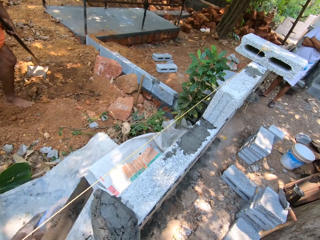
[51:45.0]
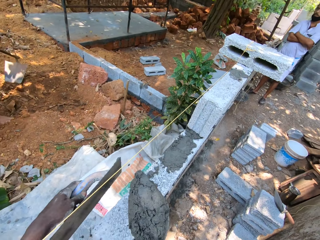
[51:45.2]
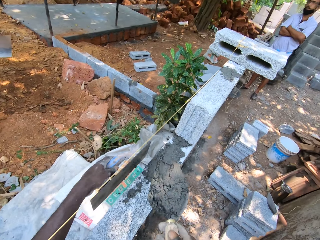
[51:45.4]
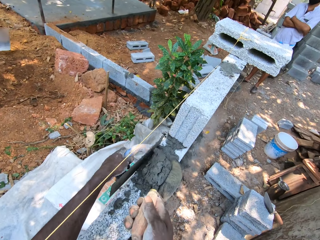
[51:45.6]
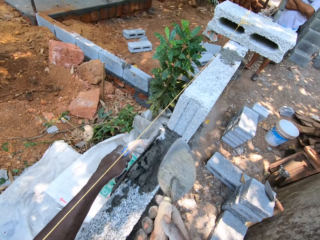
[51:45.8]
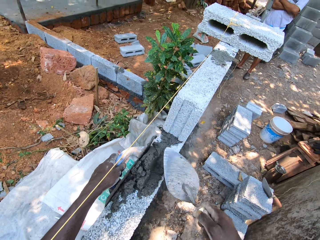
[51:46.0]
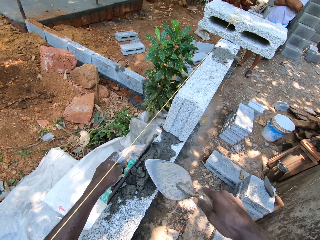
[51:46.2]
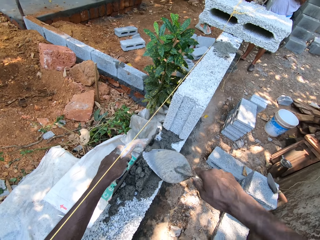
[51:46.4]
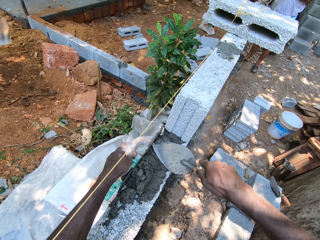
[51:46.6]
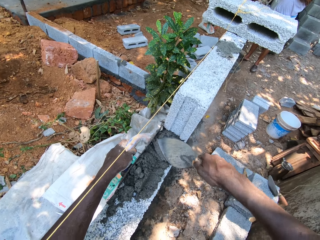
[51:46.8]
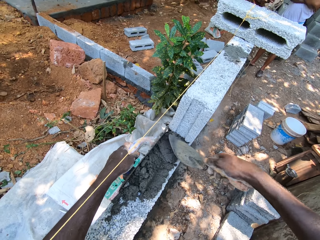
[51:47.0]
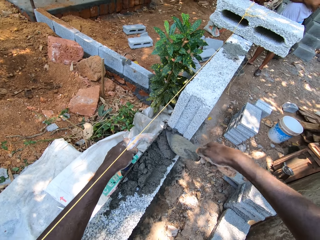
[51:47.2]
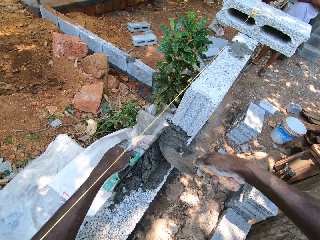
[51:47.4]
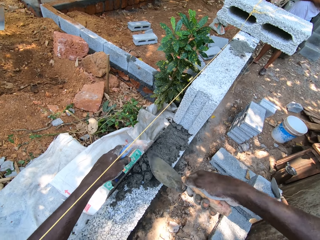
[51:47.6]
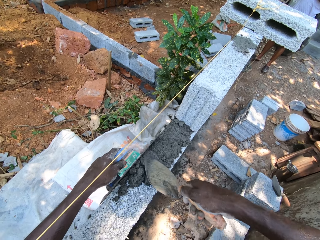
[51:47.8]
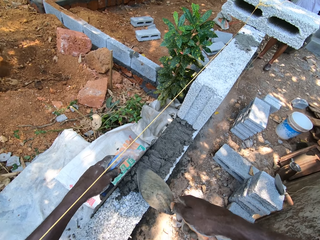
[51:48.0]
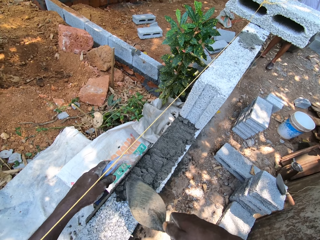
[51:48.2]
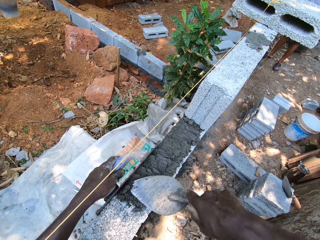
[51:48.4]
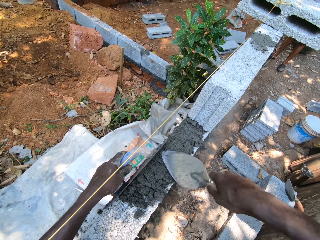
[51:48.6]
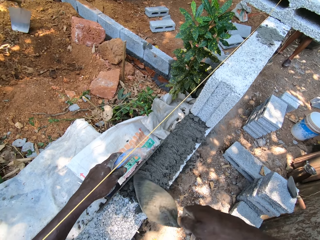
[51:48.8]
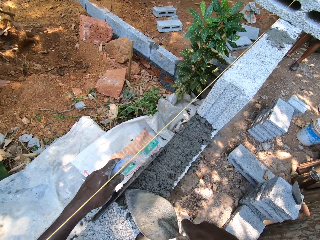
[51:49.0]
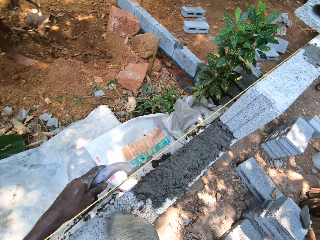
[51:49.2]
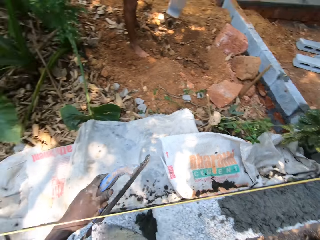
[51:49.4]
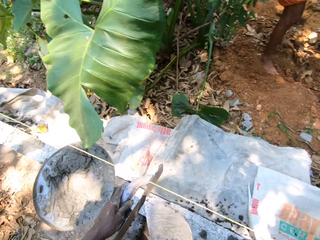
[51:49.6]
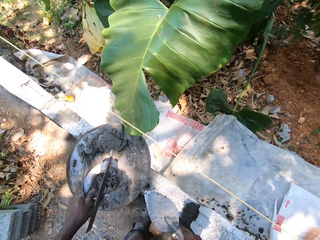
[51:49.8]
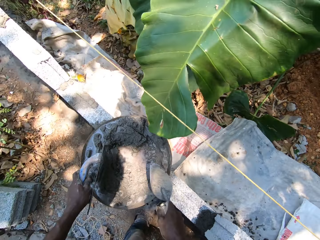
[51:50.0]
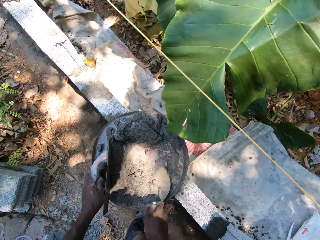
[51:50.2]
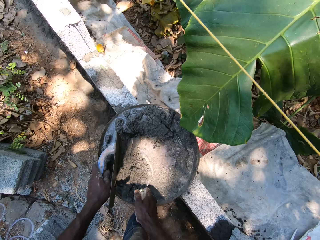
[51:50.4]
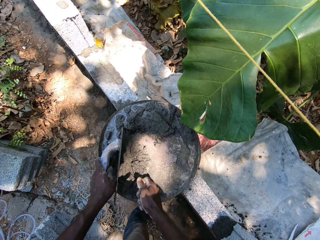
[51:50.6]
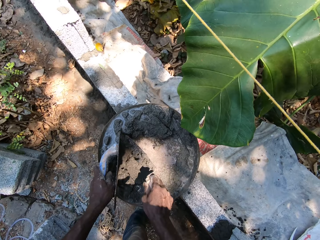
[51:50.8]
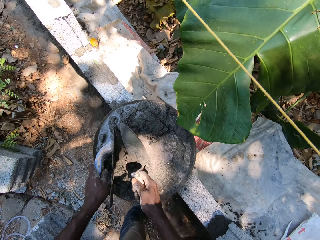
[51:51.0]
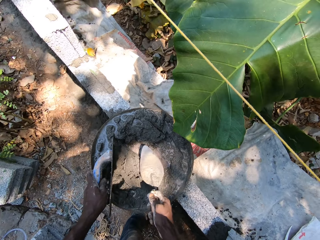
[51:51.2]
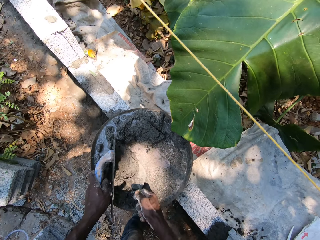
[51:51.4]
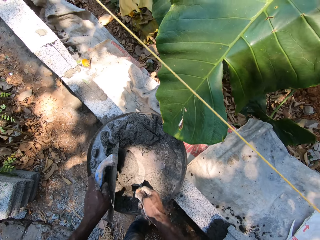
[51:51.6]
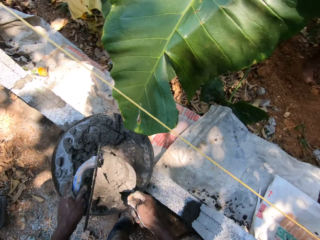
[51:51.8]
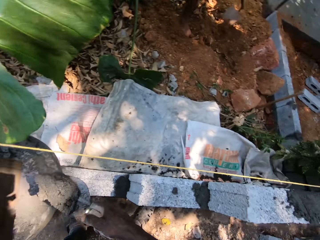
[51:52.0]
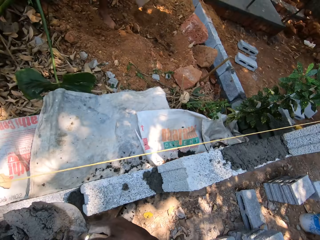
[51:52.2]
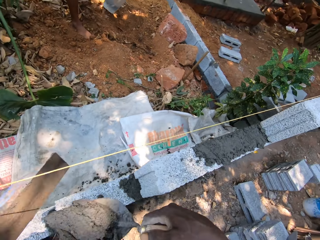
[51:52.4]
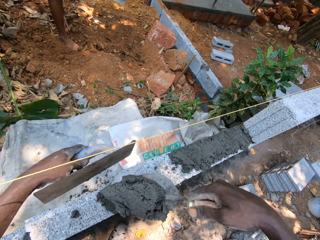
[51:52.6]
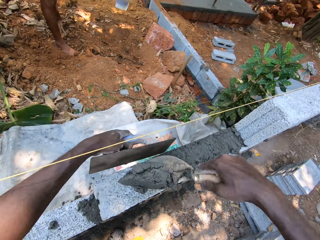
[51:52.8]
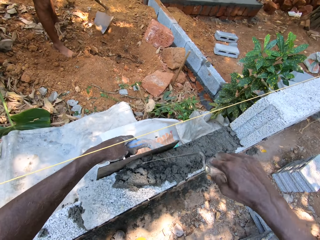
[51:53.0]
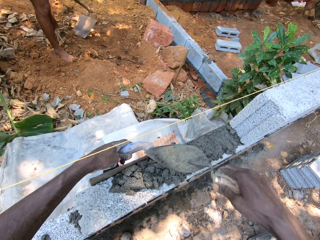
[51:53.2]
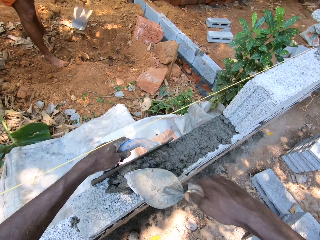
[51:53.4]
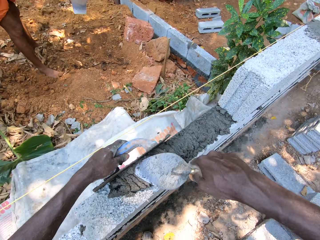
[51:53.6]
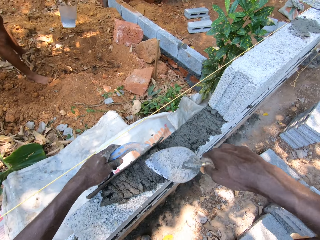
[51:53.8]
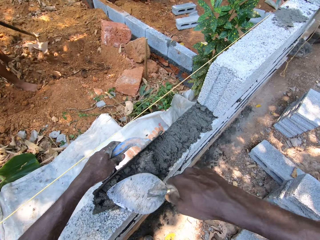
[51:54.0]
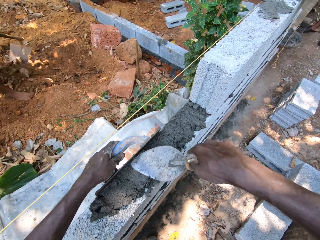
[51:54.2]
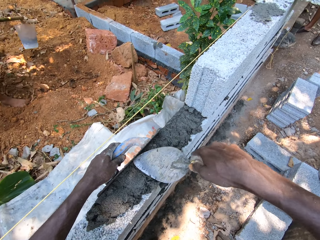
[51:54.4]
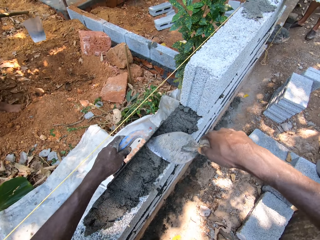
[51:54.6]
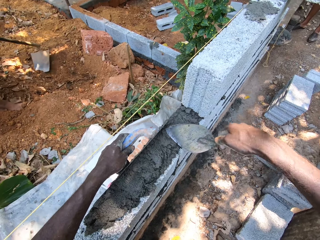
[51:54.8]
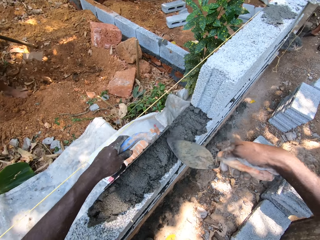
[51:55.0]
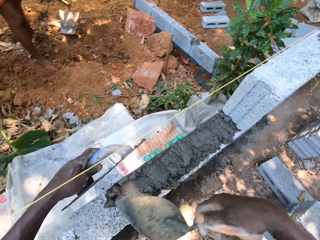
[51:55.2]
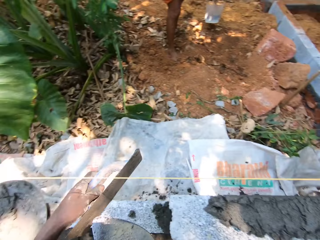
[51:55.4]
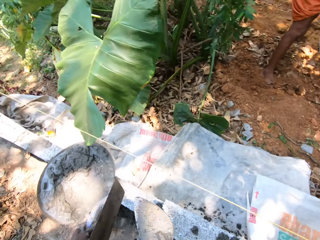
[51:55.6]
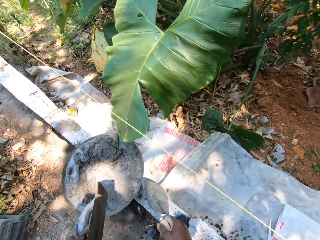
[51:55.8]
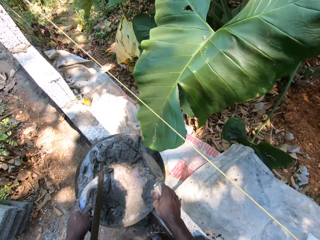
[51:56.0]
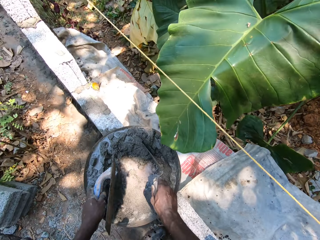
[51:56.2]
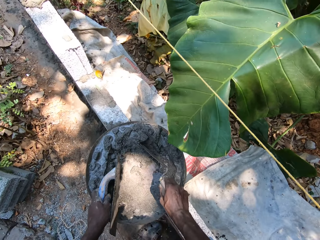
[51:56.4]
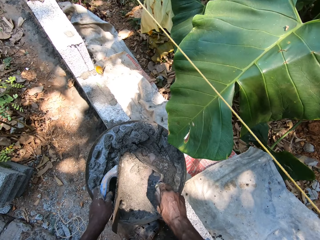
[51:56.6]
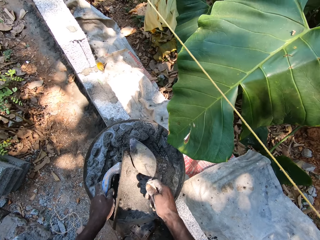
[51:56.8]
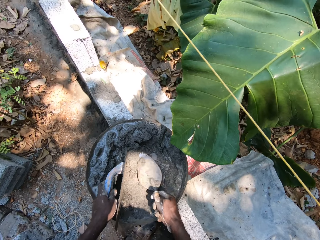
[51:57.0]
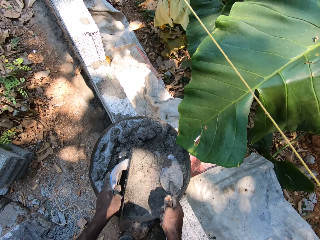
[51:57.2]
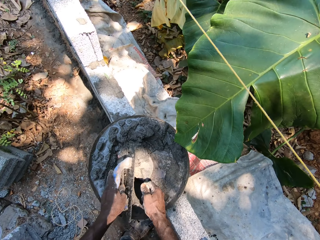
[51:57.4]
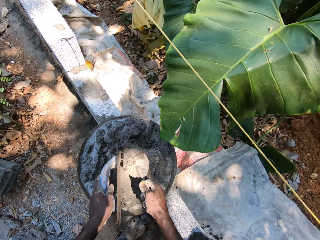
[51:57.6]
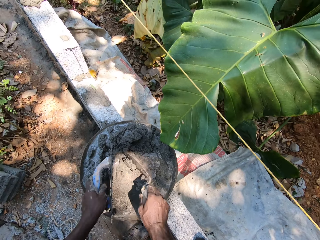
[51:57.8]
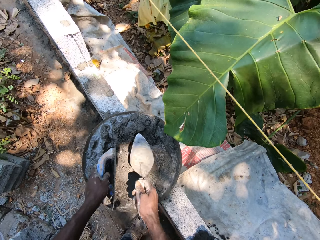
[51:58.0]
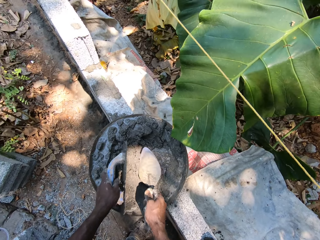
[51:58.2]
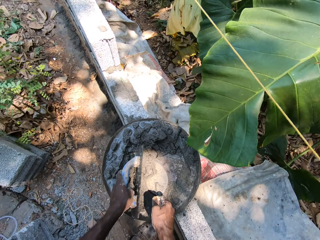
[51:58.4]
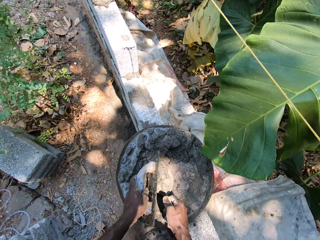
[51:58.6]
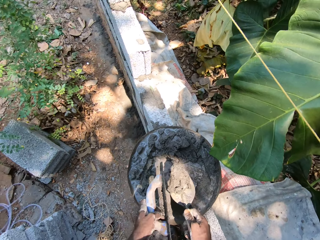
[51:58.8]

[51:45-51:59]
The camera wearer plasters the blocks with the scraper and plastering trowel in both hands. They pack cement mortar from the pan with the scraper and plastering trowel in both hands. They plaster the blocks with the scraper and plastering trowel in both hands. A man breaks the ground with a shovel in both hands. The camera wearer packs cement mortar from the pan with the scraper and plastering trowel in both hands.

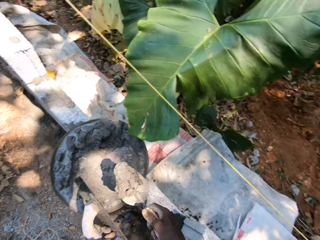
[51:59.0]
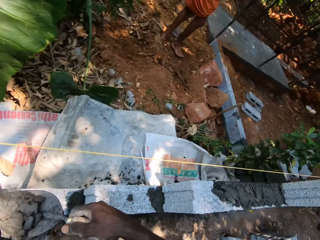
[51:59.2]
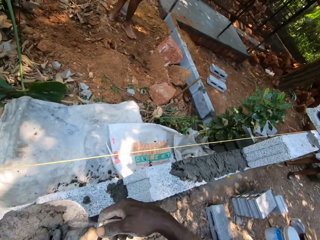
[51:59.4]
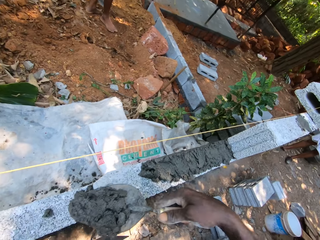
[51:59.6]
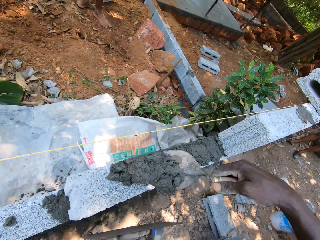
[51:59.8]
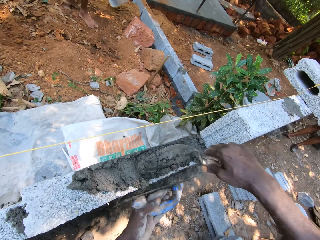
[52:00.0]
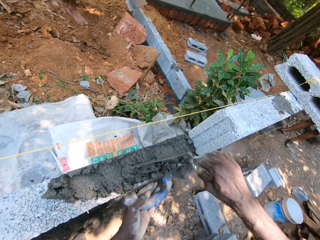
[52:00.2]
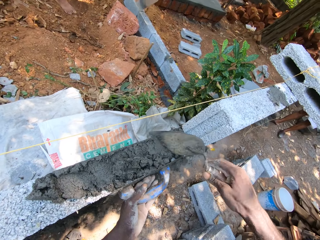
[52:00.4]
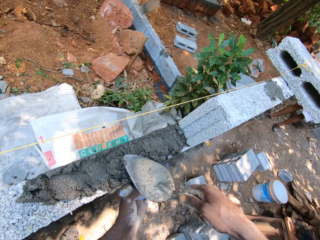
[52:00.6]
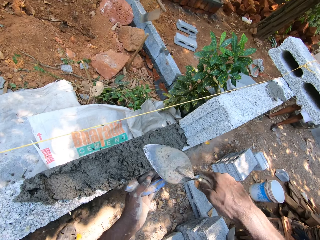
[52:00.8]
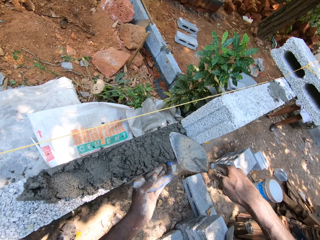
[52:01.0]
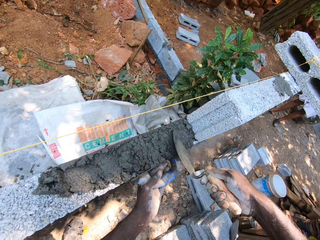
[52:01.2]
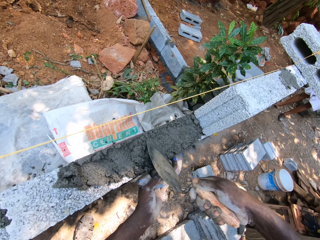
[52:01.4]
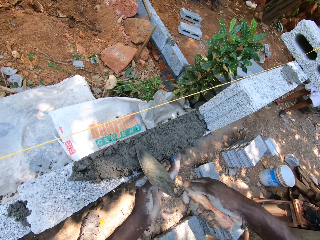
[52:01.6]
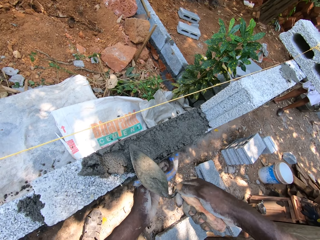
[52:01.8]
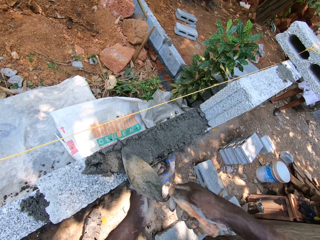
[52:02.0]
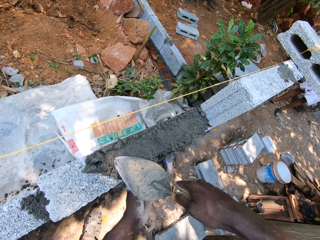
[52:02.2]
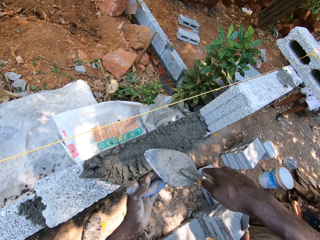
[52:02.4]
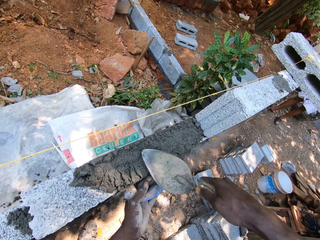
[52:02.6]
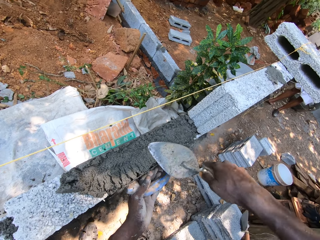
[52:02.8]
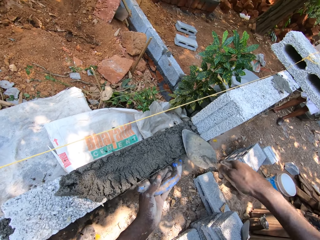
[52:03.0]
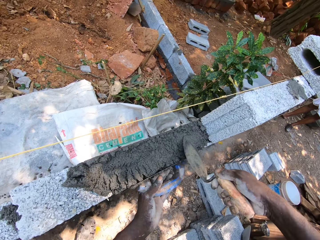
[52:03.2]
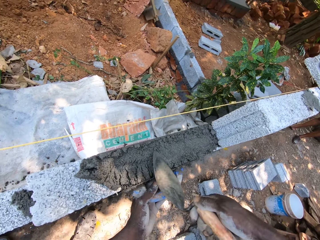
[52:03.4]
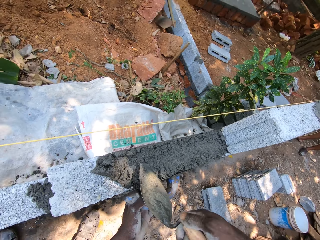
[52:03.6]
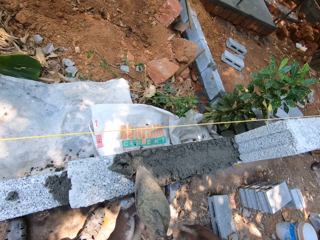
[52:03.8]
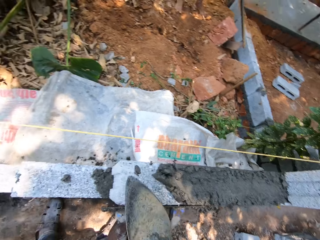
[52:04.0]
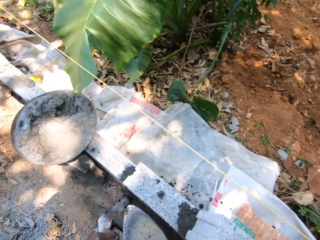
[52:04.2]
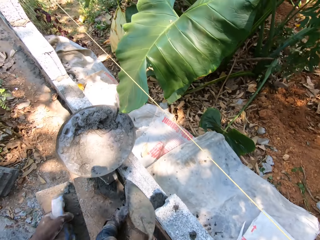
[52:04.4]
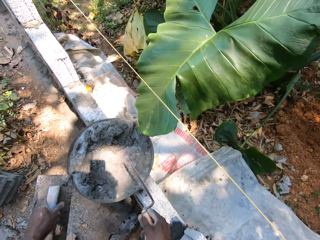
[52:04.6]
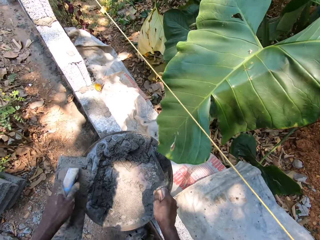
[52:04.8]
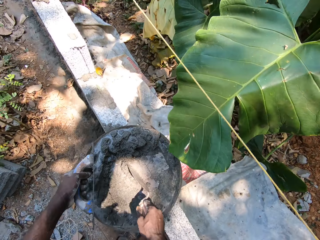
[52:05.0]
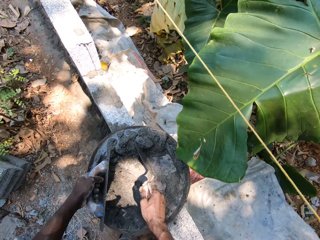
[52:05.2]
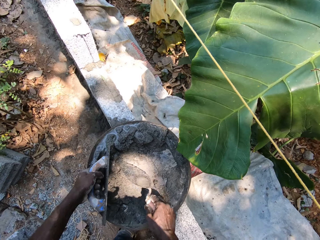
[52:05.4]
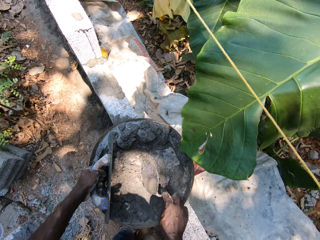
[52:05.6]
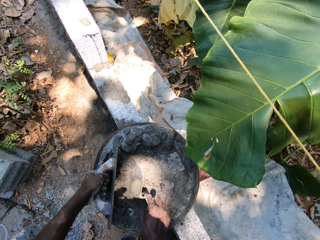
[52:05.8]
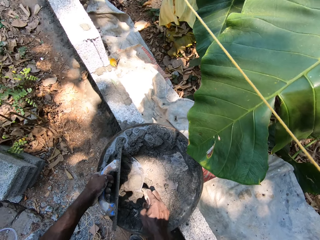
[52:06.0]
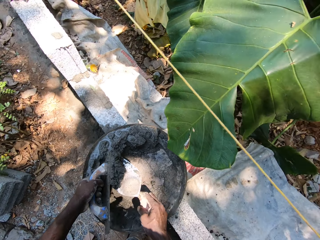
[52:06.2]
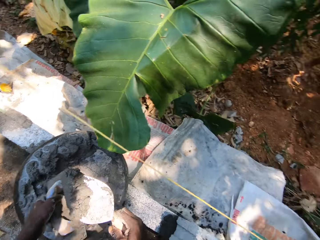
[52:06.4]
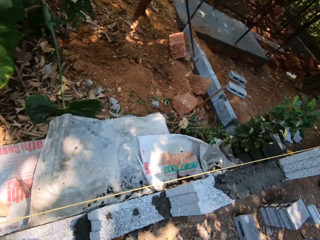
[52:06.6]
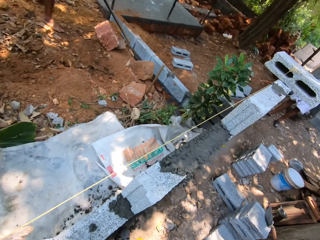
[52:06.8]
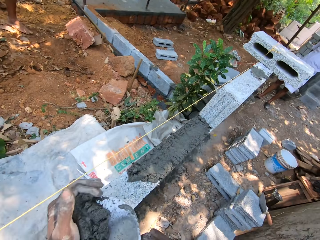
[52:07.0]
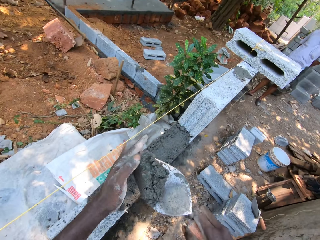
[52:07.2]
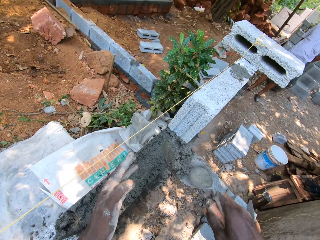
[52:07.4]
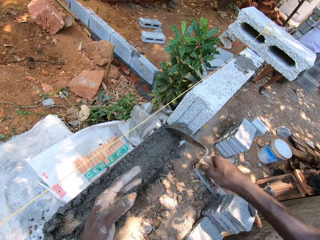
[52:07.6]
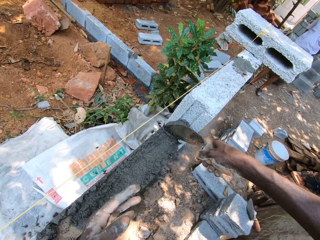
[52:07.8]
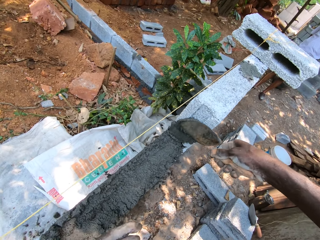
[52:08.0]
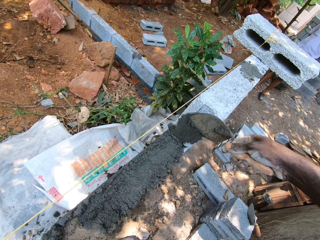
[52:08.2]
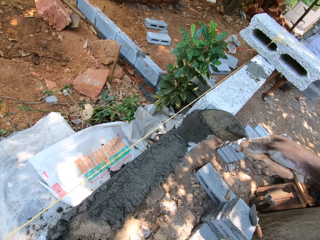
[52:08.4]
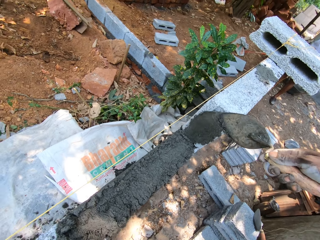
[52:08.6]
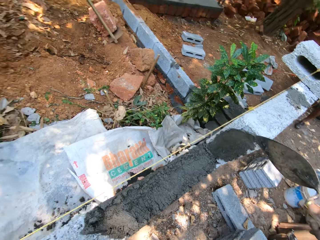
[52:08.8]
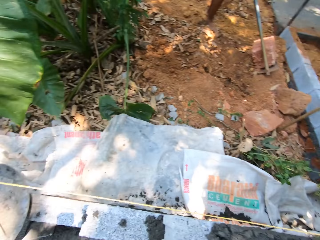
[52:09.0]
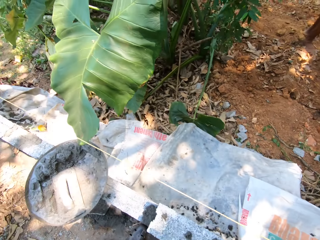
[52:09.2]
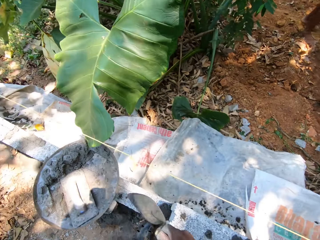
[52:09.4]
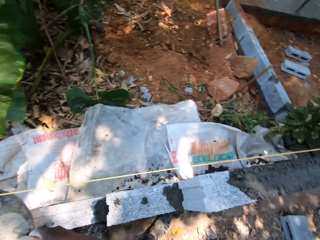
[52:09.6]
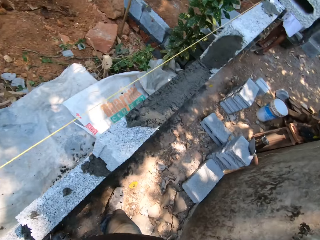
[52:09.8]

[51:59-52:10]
The camera wearer plasters the blocks with the scraper and plastering trowel in both hands. He packs cement mortar from the pan with the scraper and plastering trowel in both hands. He plasters the blocks with the scraper in his right hand.
